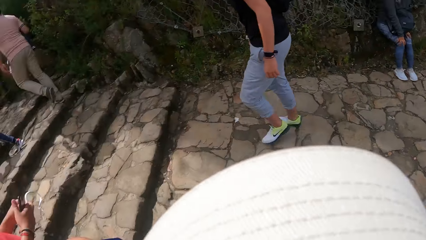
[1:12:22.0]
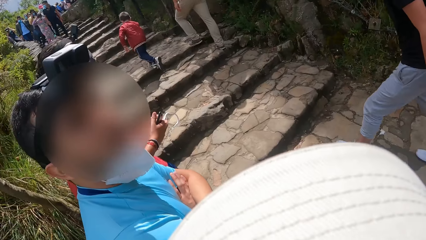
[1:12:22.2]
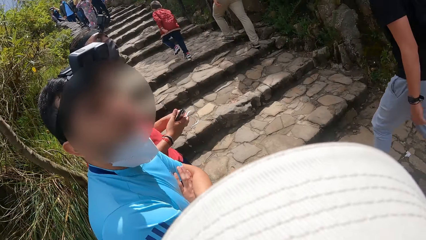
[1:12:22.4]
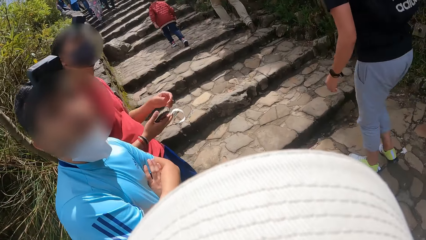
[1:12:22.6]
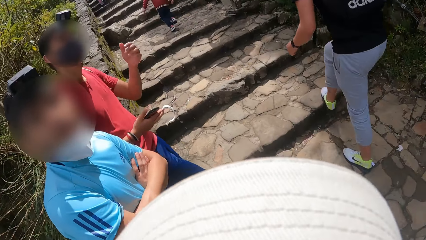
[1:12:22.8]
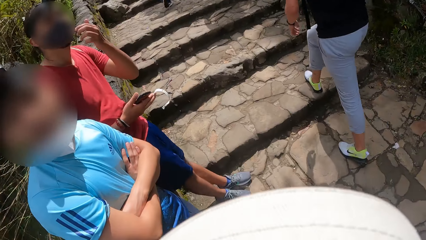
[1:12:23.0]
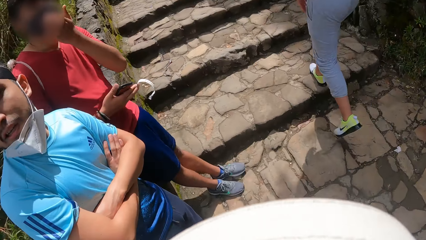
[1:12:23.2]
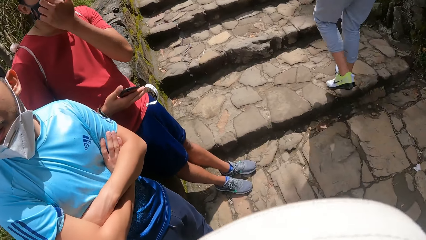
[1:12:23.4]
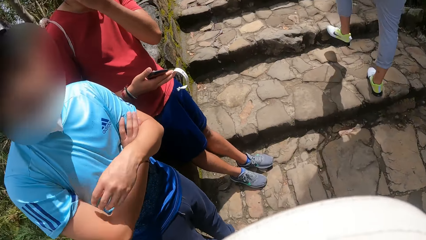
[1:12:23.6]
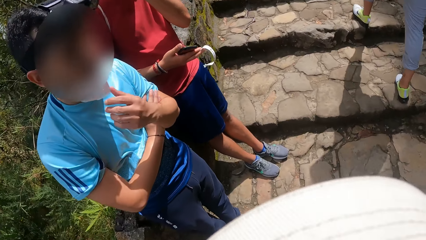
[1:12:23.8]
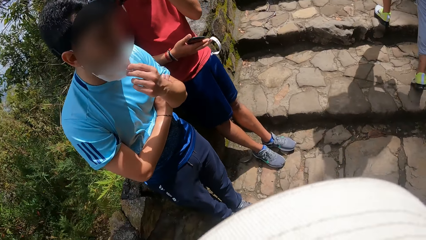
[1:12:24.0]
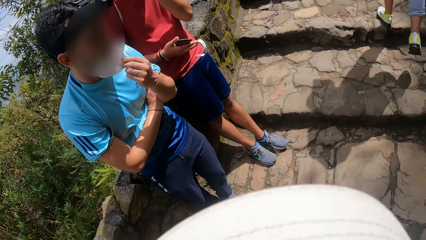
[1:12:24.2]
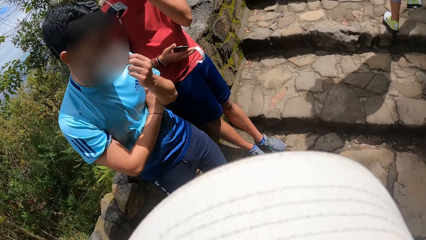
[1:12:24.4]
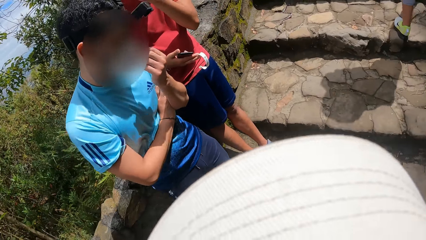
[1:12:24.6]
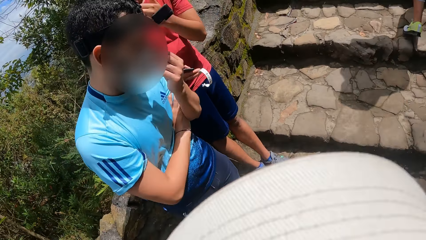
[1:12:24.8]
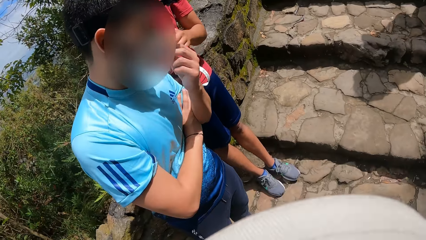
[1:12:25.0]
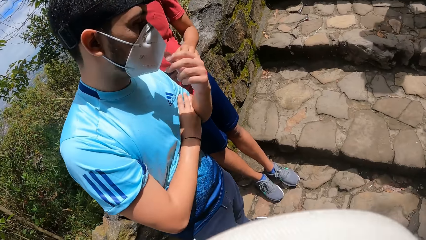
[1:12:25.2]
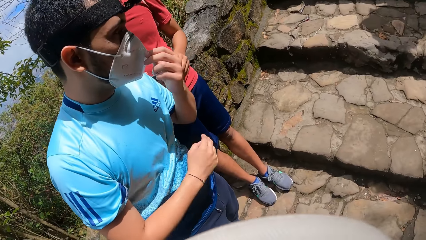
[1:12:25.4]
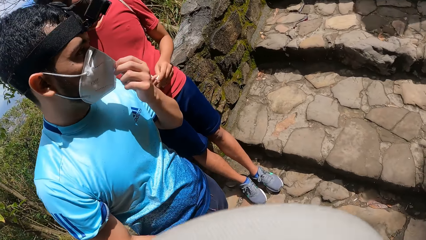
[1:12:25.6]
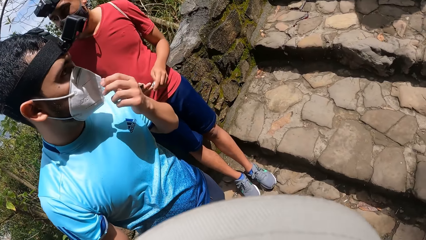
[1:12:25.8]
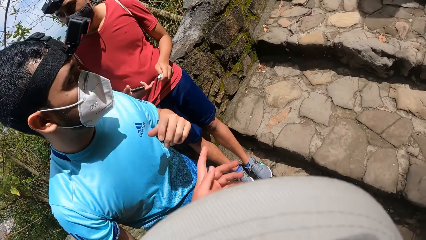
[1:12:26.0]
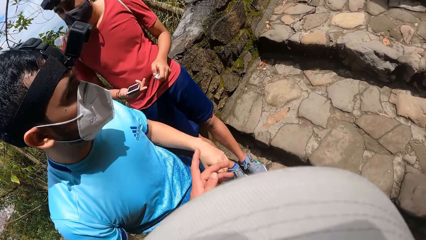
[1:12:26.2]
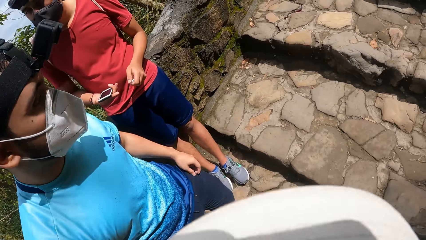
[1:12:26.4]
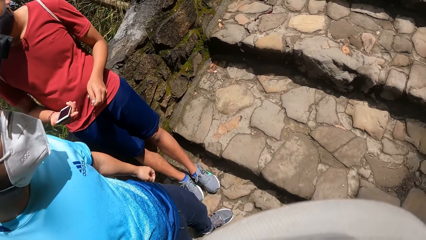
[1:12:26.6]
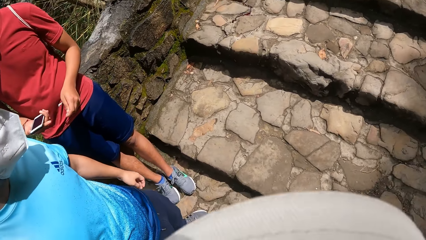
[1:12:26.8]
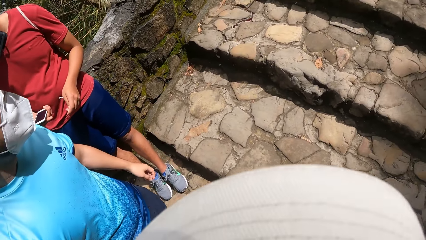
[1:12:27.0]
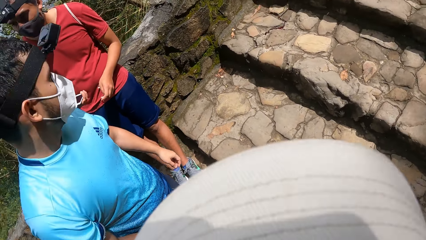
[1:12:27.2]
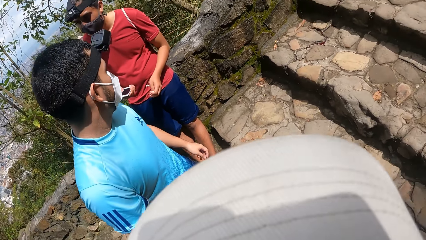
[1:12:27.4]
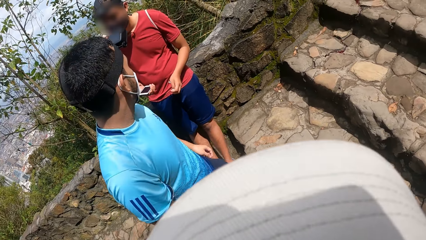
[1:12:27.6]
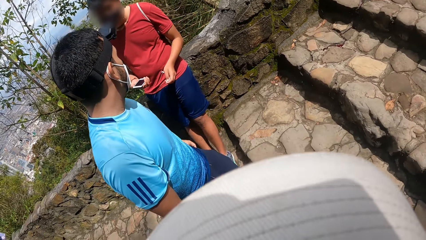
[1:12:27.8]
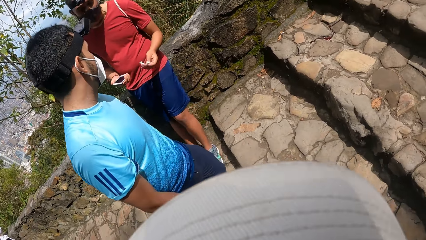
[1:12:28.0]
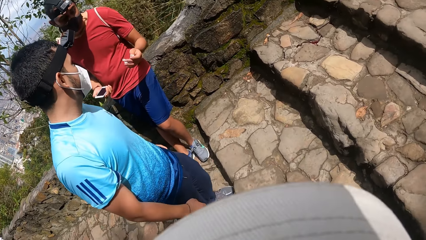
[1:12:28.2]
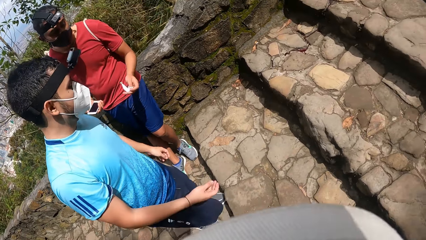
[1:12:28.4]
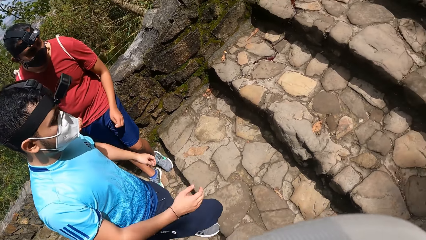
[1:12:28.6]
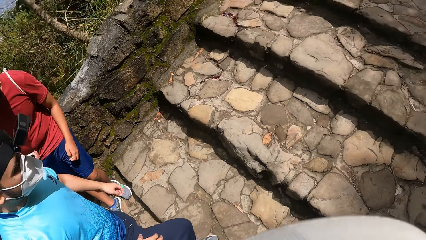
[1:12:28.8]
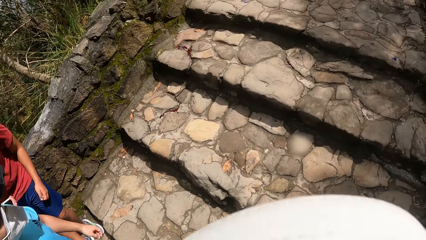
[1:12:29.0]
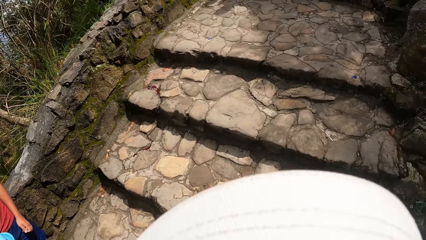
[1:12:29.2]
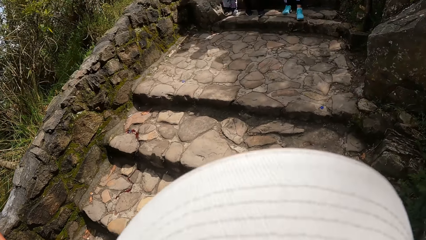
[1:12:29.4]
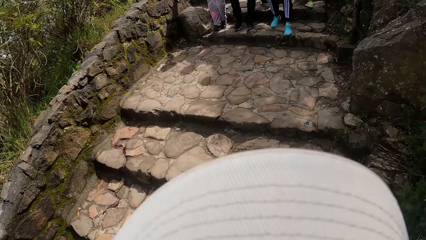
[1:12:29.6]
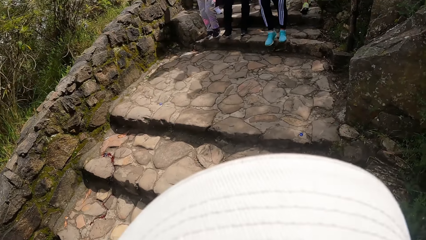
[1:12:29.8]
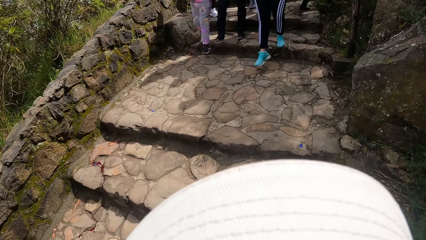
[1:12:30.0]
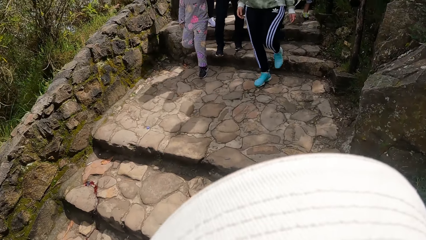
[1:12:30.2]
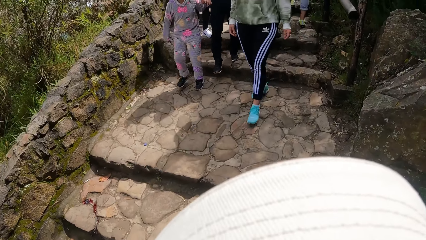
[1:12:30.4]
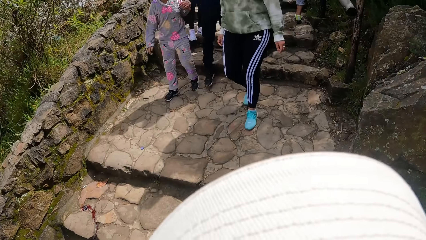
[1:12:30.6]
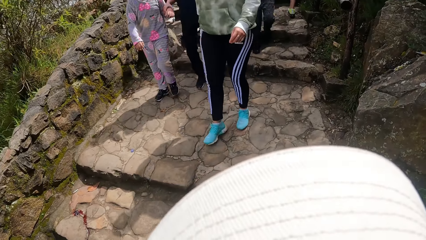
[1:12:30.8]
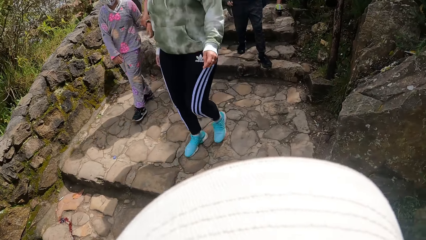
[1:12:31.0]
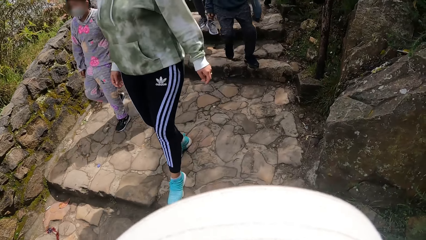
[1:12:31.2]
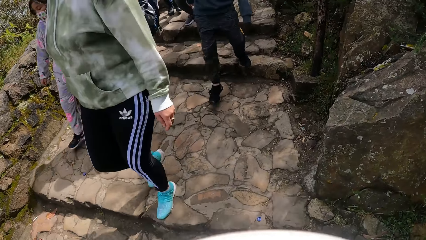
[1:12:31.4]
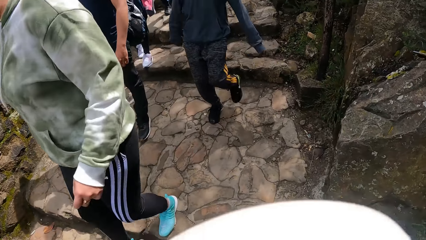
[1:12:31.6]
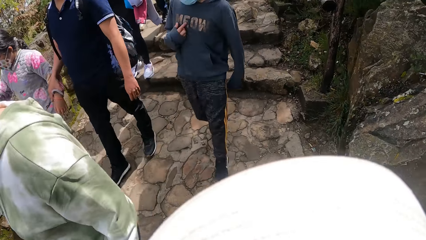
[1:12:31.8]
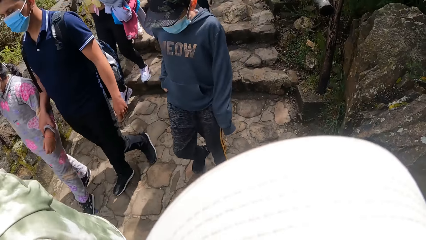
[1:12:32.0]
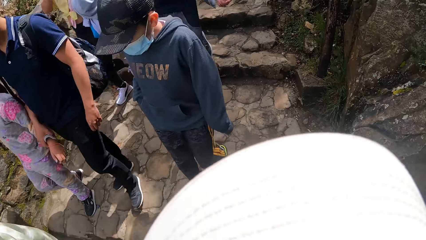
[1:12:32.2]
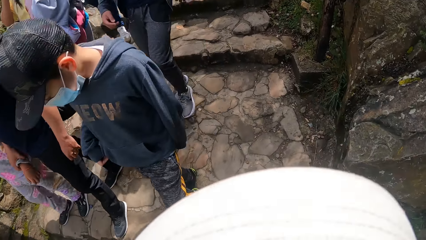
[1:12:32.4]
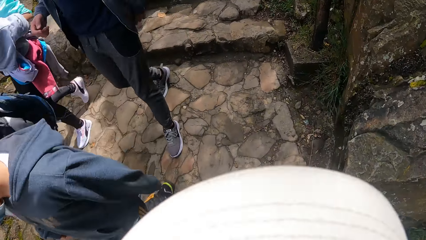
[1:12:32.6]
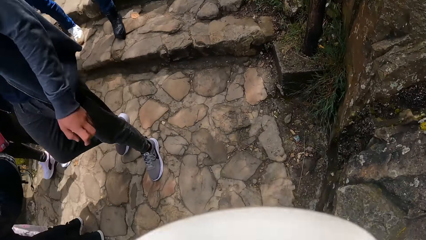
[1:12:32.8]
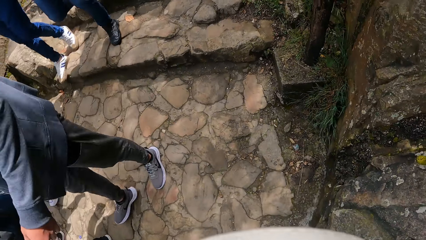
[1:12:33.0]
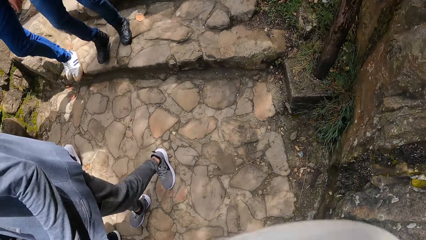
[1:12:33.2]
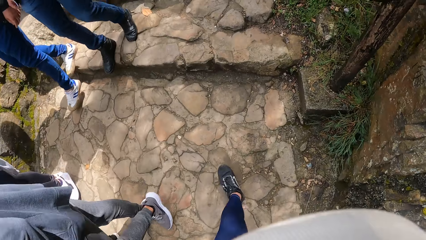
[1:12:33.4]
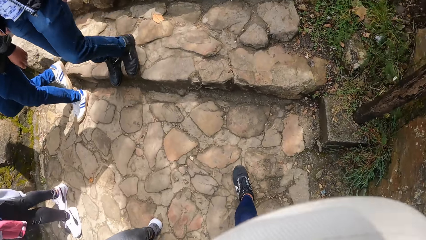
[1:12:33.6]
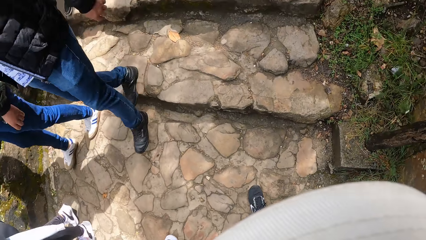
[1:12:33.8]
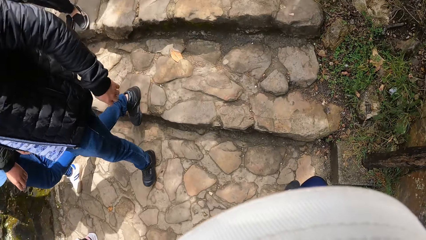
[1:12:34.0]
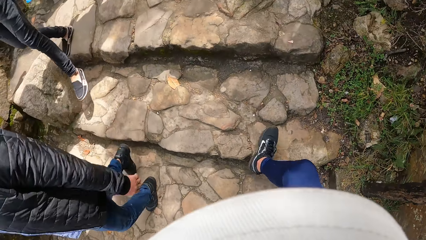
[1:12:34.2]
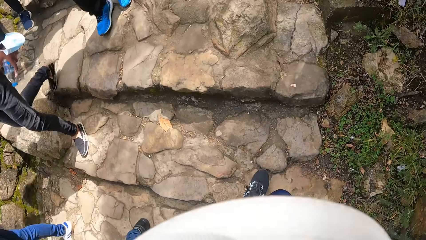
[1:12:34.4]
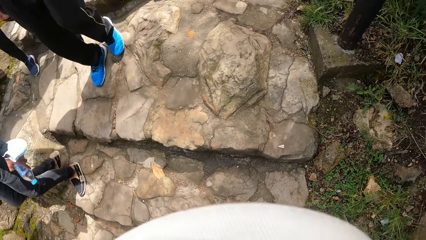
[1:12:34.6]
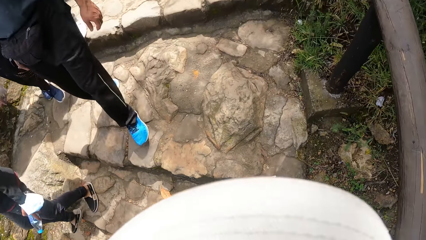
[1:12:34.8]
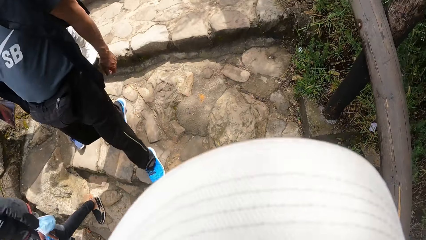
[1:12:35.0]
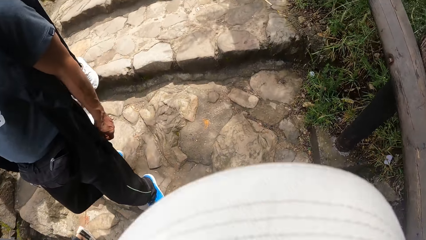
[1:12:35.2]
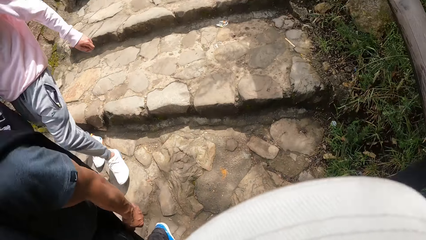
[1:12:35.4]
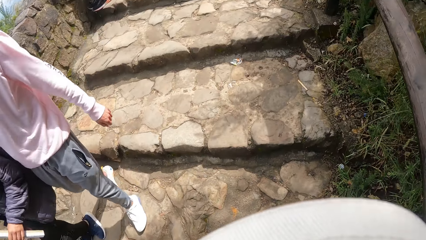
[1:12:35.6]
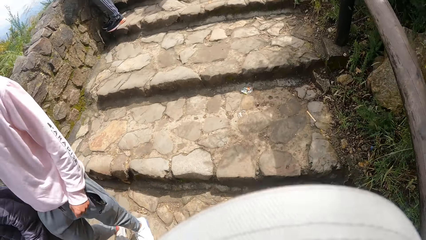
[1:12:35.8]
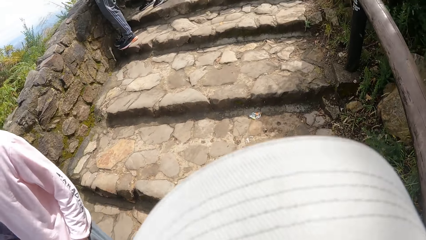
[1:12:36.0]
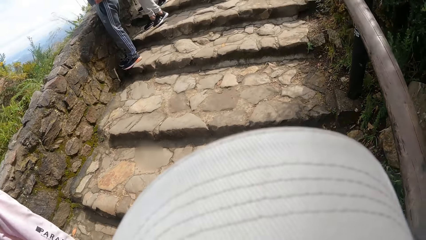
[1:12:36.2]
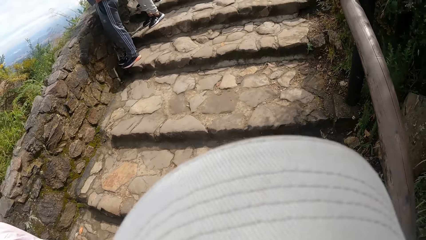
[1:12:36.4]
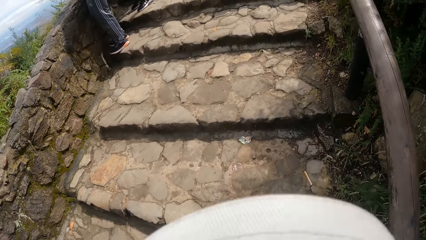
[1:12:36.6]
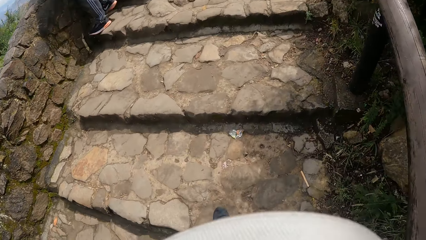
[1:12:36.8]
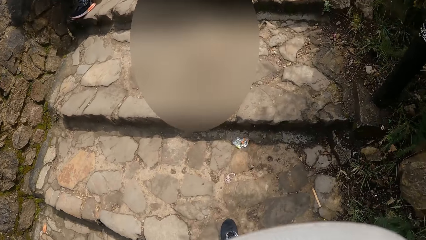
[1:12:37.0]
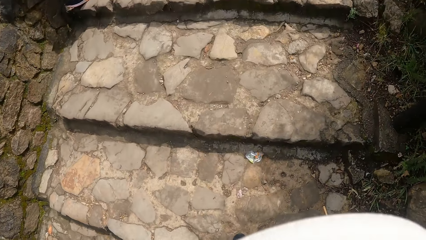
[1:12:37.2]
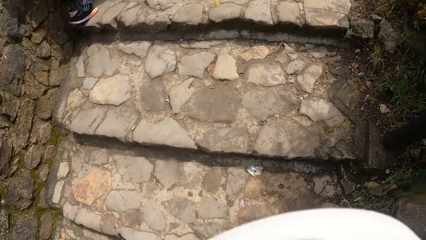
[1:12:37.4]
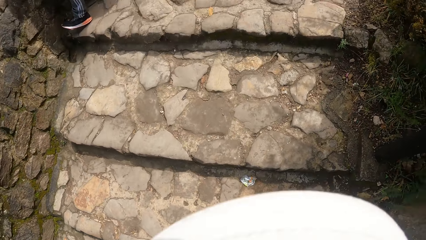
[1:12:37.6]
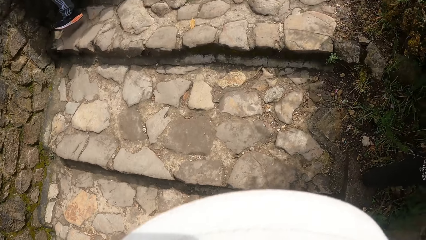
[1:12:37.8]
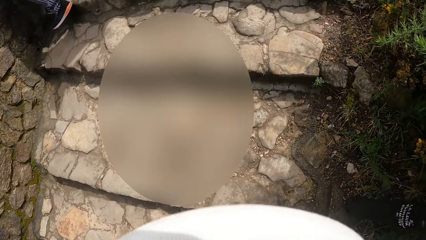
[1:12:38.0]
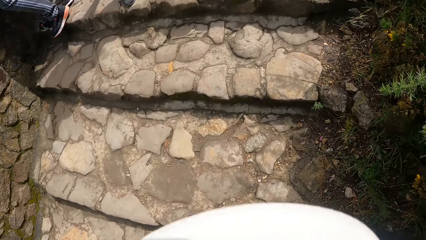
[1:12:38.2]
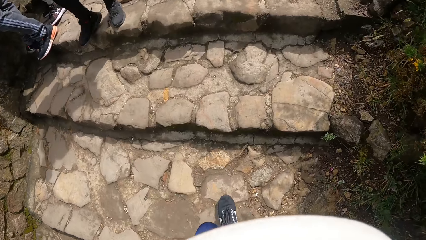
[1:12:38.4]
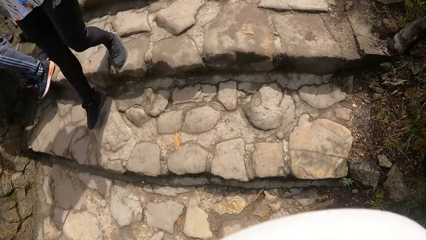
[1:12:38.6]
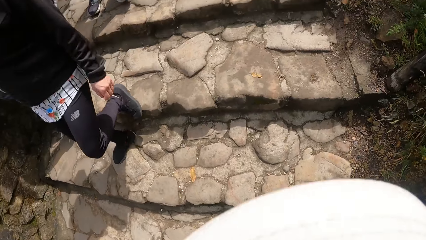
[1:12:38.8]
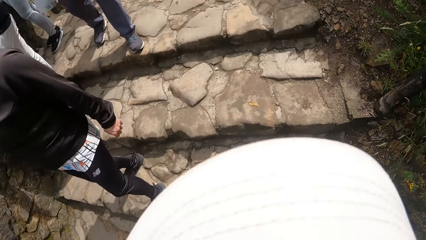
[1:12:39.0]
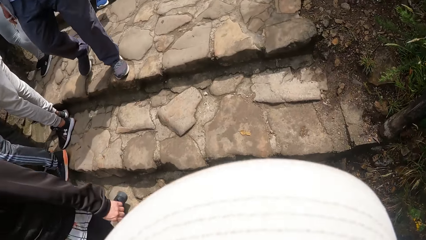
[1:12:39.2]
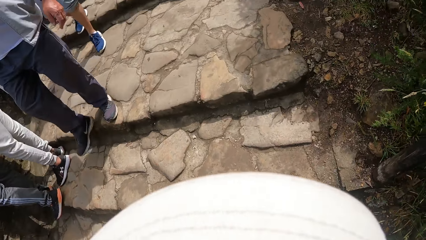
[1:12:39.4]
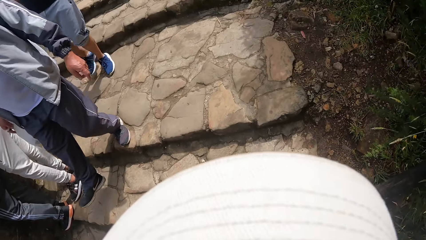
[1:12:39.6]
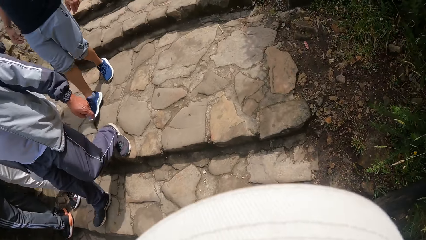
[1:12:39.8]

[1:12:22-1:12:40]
A man adjusts the face mask on his chin with his left hand. The camera wearer walks on a stepped pathway with a group of people. They look at the man. They climb the stairs.
